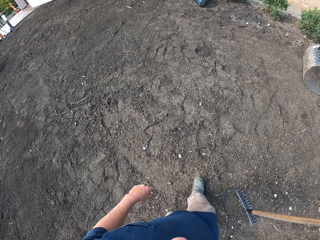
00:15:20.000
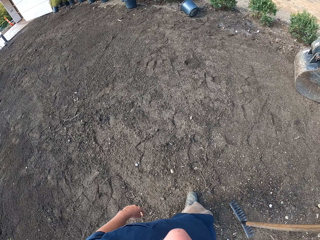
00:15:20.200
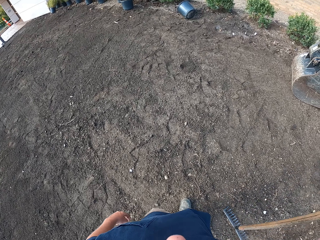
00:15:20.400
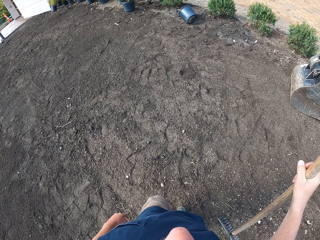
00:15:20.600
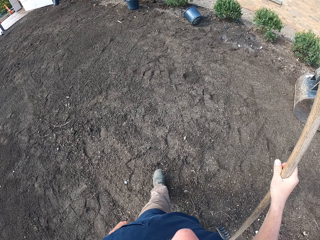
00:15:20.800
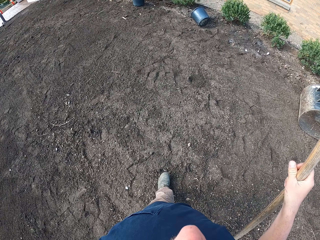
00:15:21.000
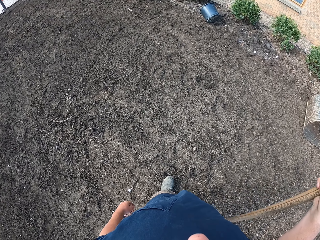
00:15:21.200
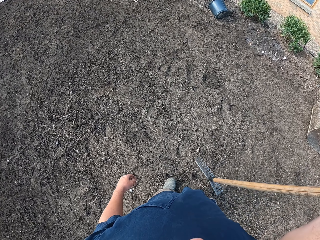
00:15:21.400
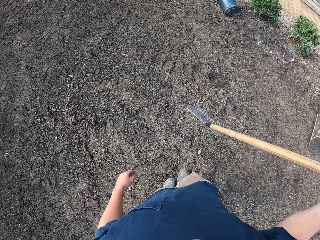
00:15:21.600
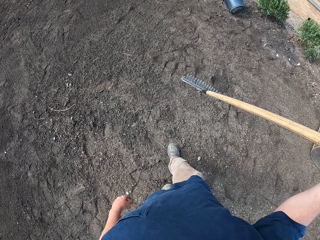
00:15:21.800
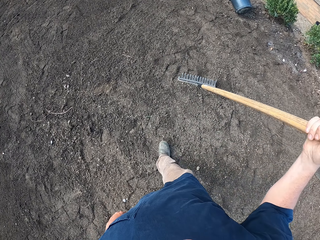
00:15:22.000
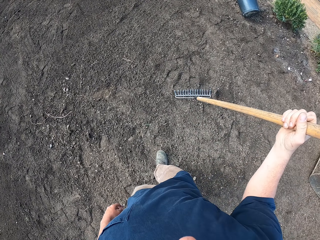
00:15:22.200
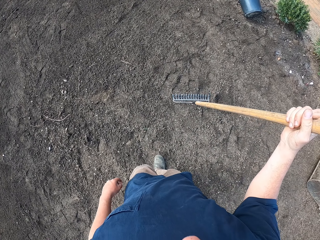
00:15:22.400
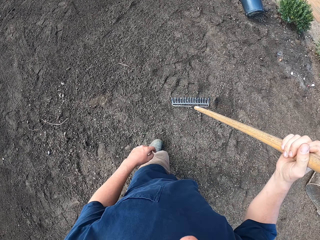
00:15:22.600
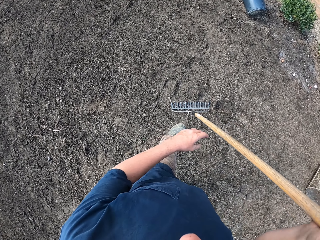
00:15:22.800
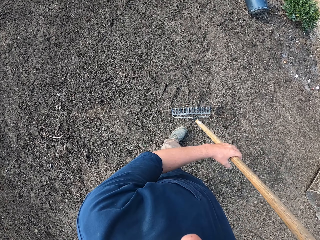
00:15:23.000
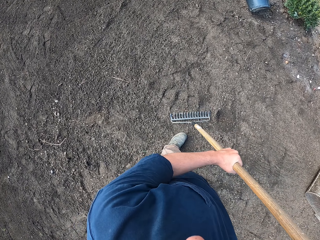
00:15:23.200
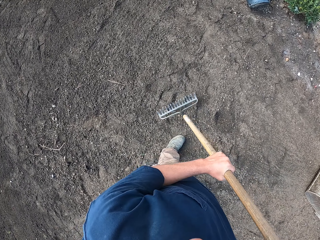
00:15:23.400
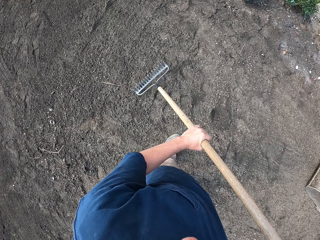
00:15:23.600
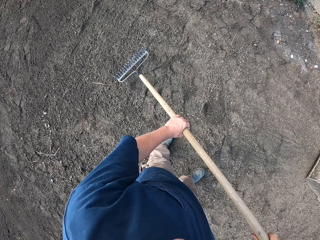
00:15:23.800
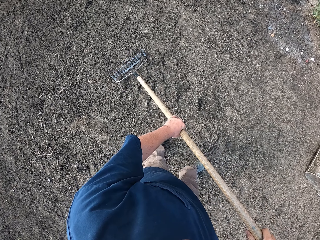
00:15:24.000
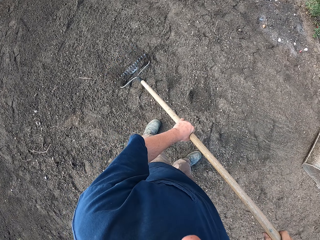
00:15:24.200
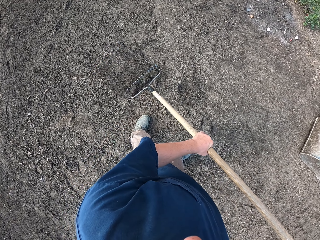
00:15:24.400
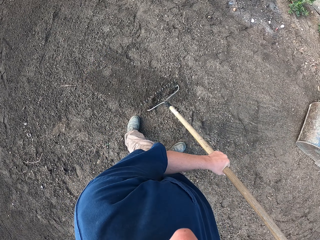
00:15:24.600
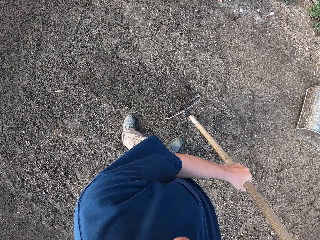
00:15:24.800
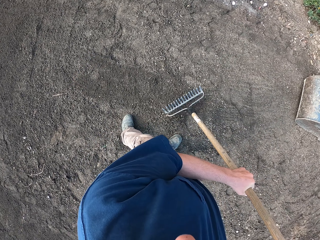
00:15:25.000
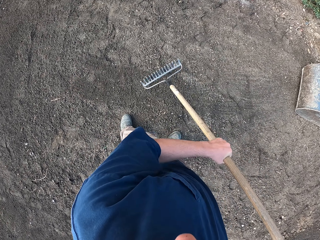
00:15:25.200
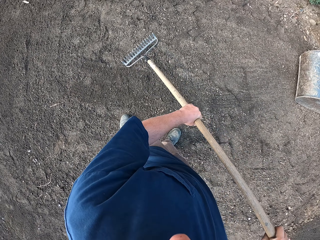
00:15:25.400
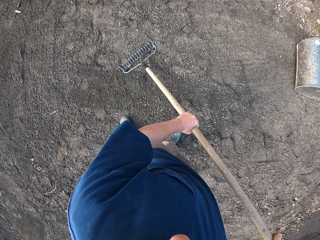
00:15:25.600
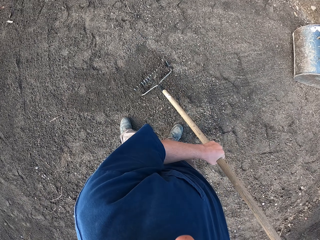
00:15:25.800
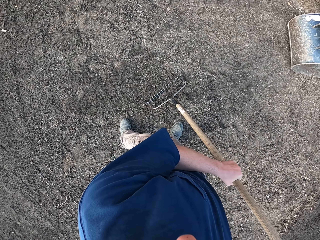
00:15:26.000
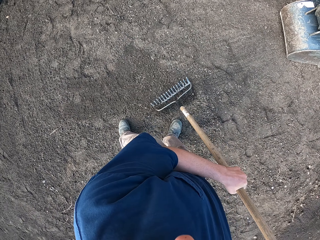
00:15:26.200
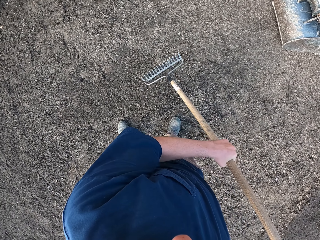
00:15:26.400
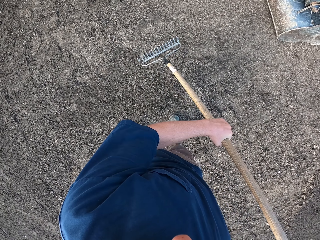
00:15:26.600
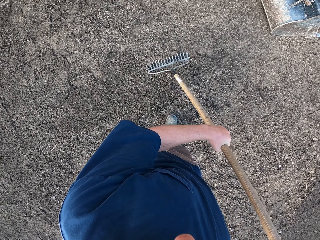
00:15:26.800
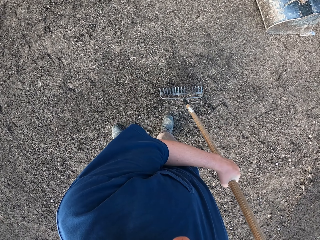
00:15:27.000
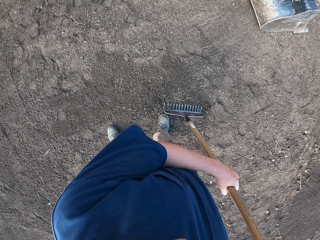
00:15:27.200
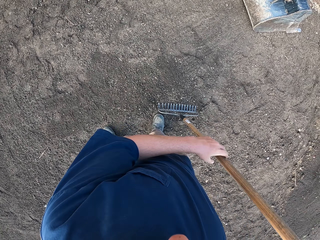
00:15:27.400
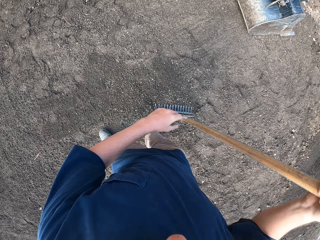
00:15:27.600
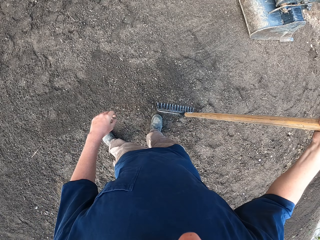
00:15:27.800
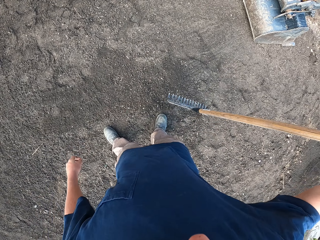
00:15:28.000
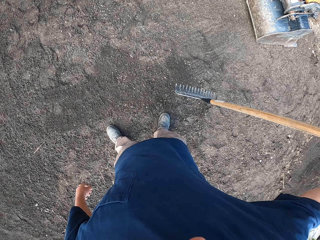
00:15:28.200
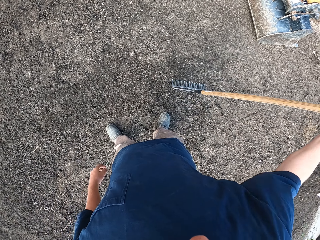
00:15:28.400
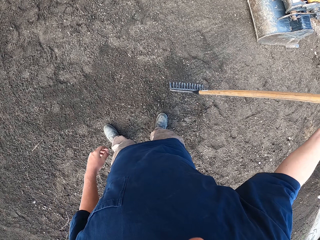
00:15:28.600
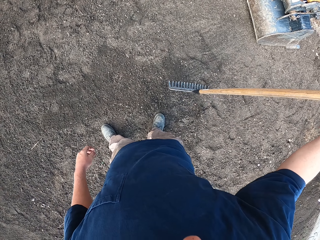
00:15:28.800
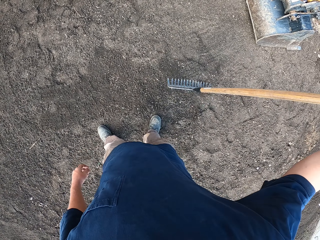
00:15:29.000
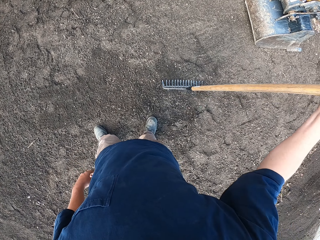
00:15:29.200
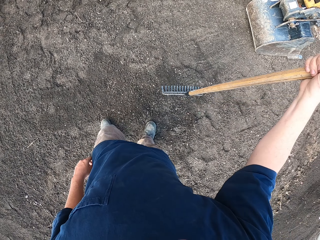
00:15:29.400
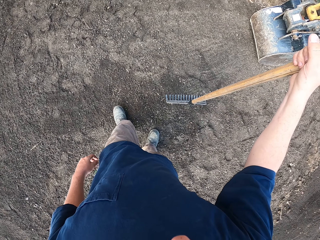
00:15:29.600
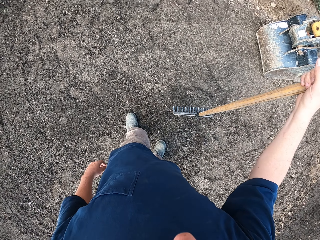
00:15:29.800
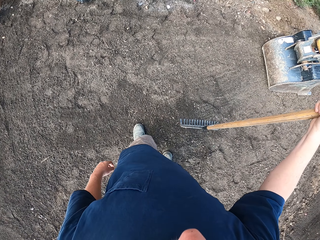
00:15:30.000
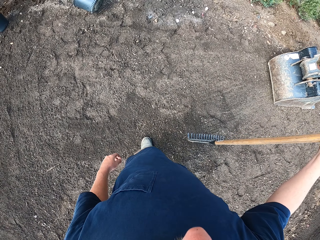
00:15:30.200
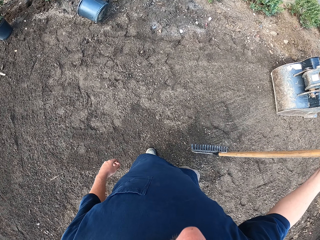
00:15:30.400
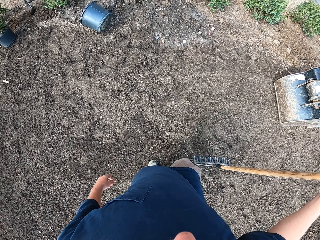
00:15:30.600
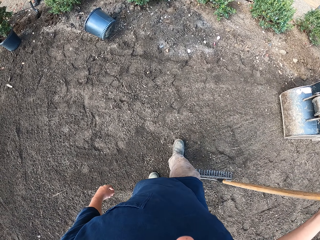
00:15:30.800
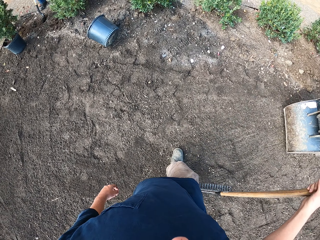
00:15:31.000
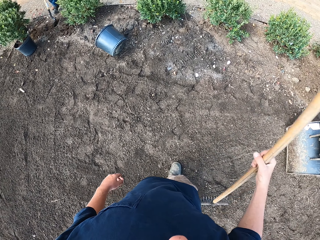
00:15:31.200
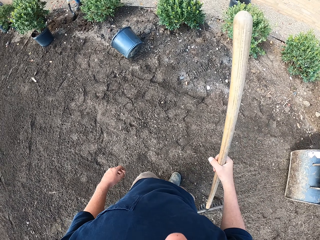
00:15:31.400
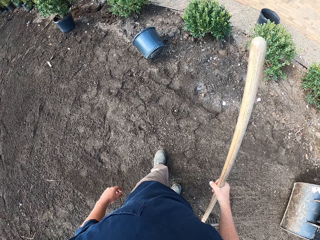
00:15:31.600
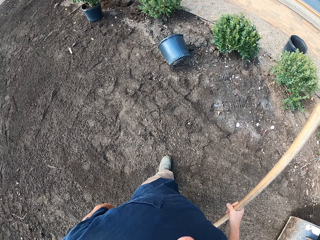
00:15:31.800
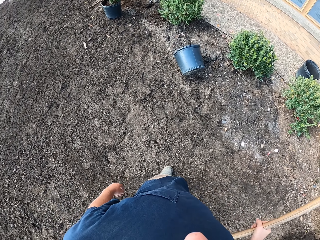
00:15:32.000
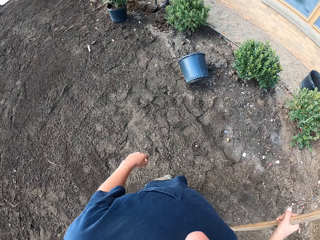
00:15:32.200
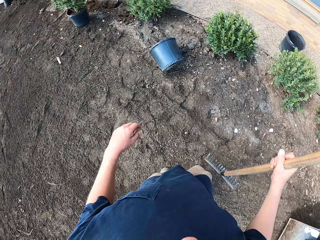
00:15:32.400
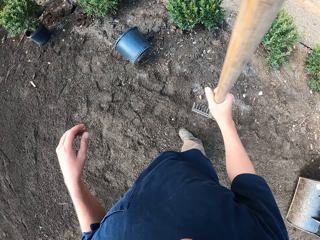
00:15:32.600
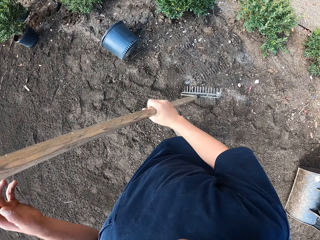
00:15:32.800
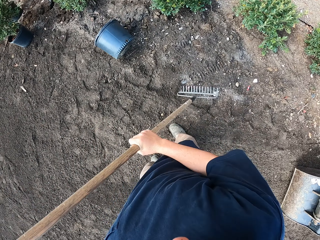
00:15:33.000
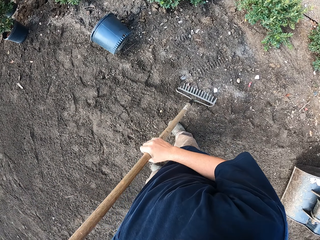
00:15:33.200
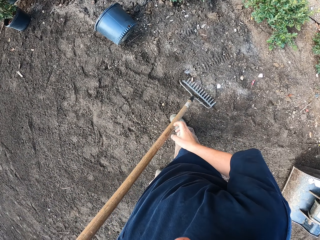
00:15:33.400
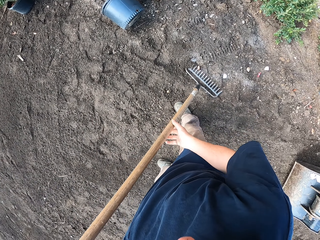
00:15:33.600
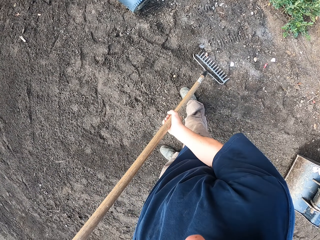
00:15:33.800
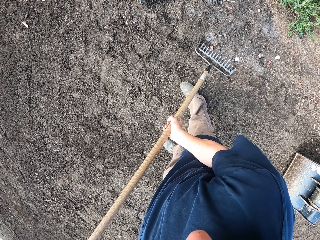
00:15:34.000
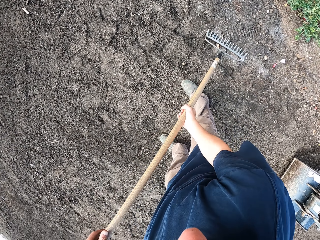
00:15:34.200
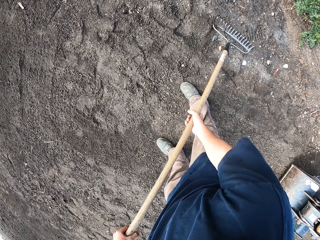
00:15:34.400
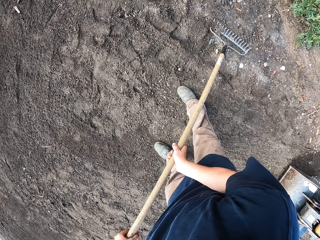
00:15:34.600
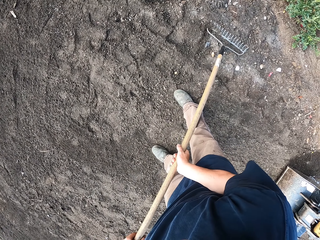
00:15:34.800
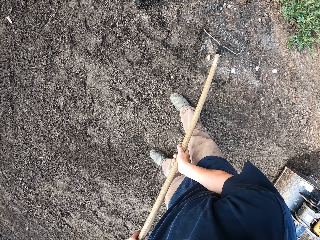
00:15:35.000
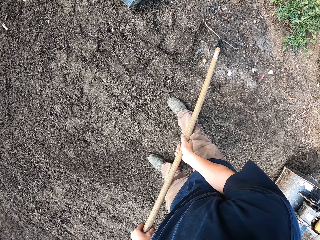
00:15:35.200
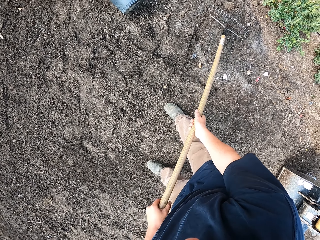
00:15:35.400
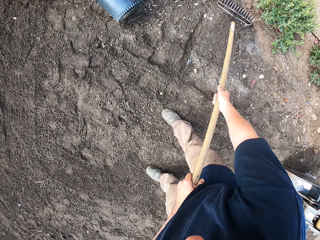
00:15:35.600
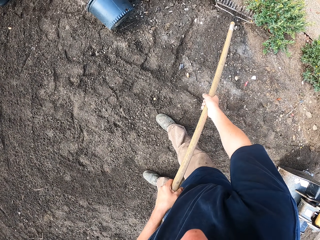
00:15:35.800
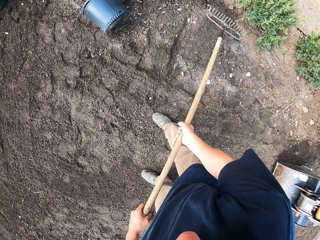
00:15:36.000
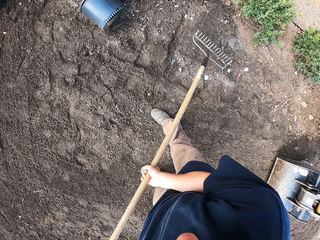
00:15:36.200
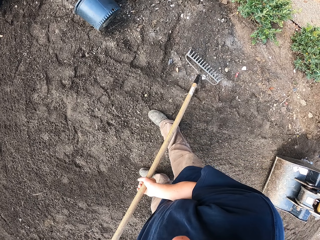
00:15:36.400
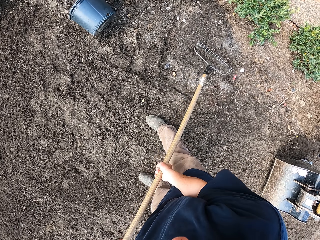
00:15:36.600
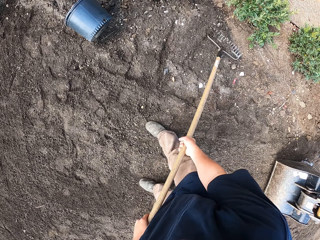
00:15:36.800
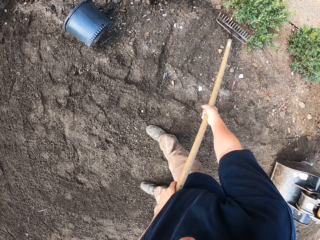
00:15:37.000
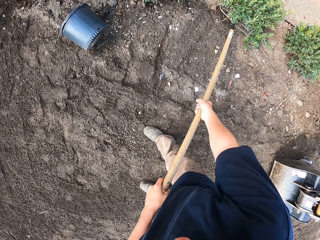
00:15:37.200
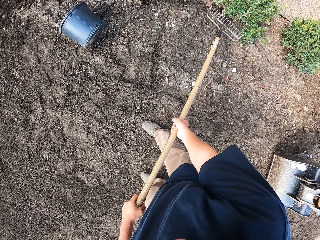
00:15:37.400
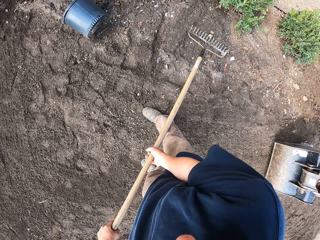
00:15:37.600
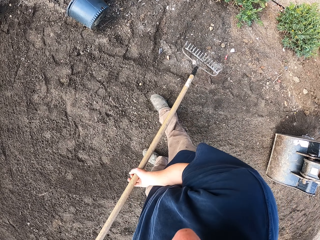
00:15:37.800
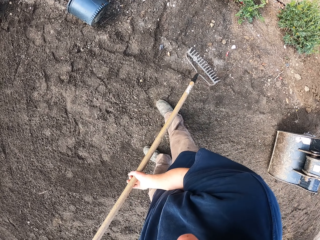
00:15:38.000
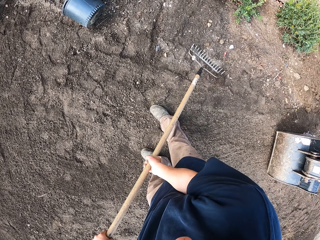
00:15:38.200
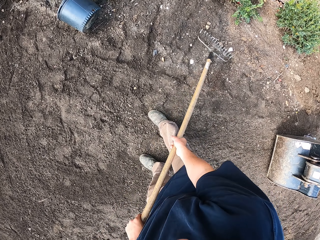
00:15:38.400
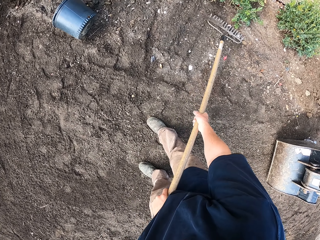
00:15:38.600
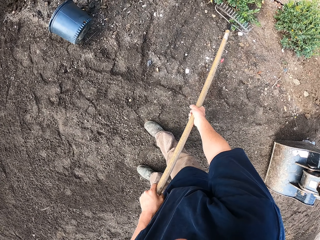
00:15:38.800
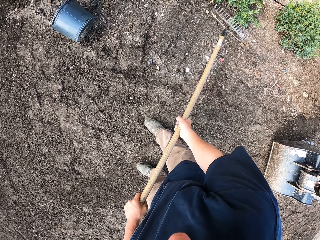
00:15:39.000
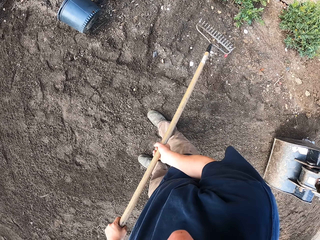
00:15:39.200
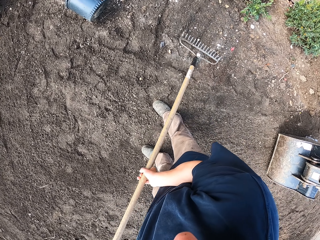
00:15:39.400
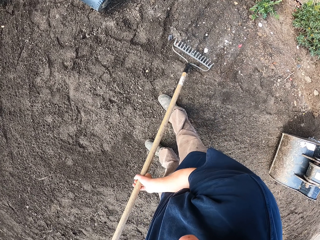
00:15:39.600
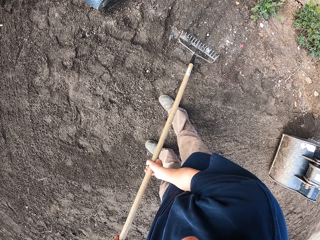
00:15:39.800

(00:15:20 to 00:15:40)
The camera wearer levels the soil with the rake. They look around the compound. They move around. They level the soil with the rake.

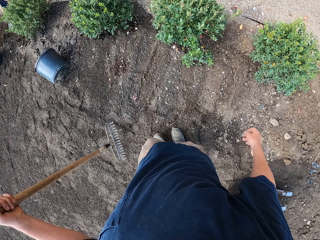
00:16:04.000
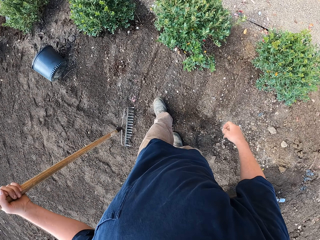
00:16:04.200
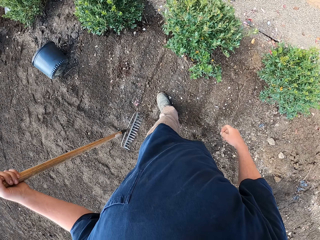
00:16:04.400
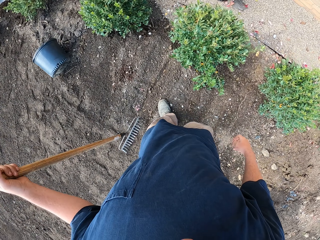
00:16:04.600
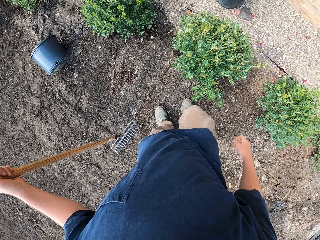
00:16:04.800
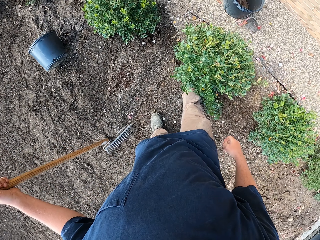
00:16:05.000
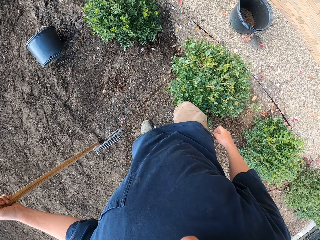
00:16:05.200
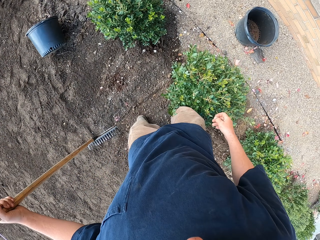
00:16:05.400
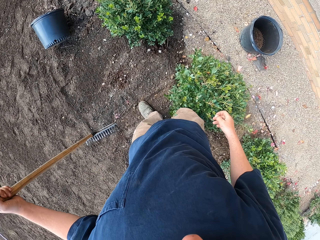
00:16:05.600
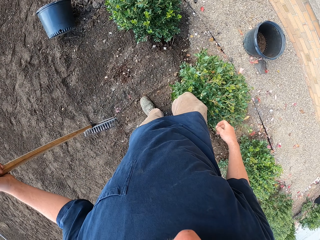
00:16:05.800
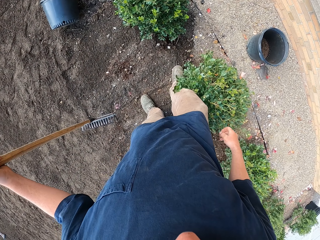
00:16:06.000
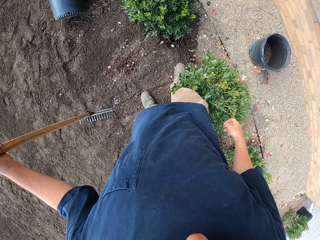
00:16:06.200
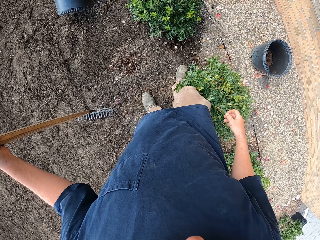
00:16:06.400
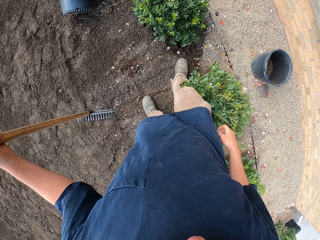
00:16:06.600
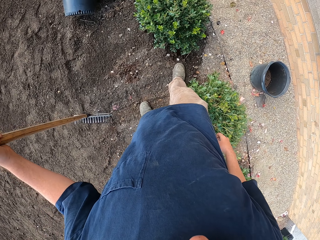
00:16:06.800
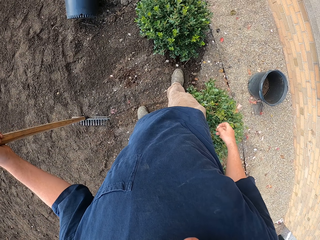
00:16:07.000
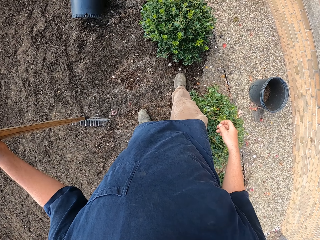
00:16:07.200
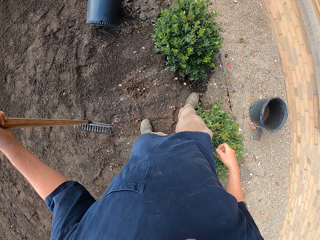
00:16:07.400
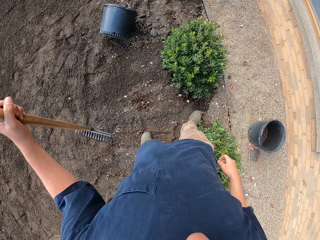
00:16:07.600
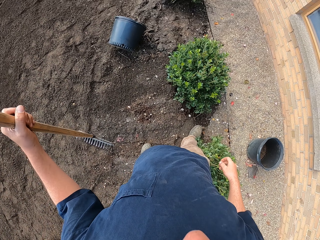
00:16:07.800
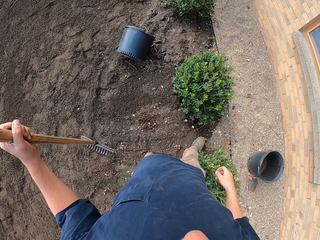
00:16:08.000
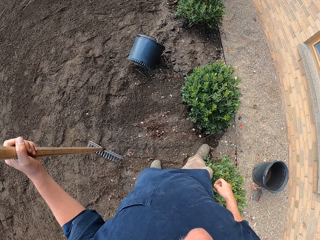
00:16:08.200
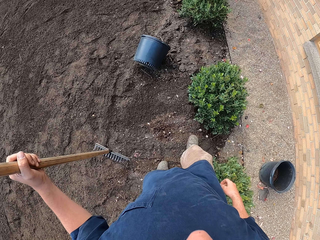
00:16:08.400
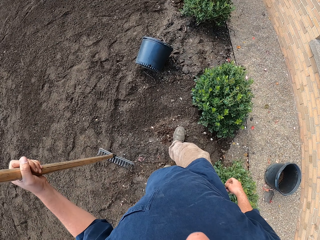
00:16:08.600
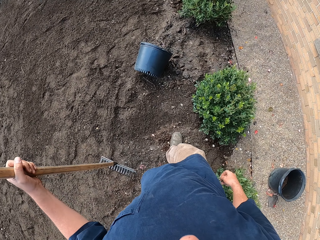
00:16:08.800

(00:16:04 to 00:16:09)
The camera wearer presses the soil with his right hand. He levels the soil with his legs.
